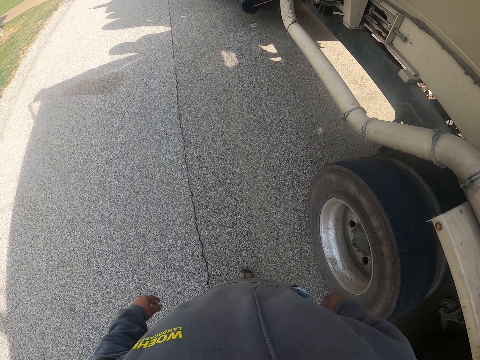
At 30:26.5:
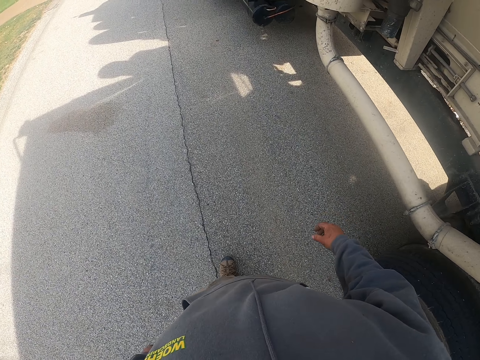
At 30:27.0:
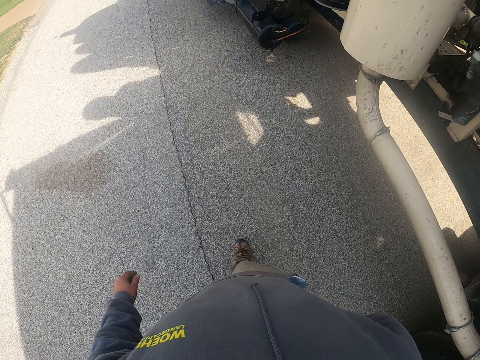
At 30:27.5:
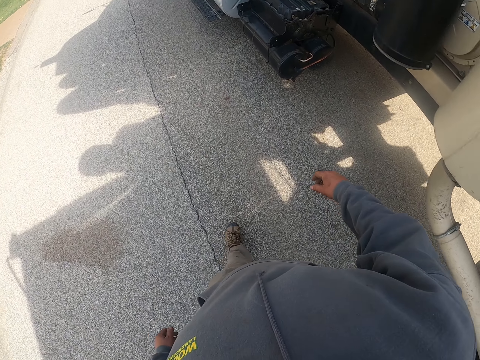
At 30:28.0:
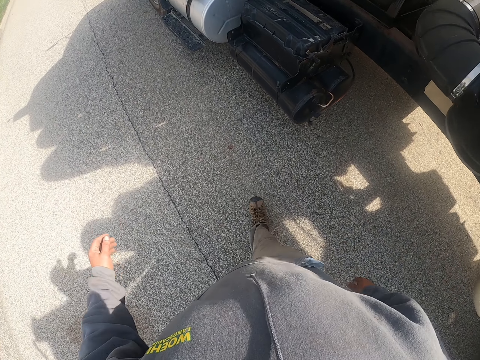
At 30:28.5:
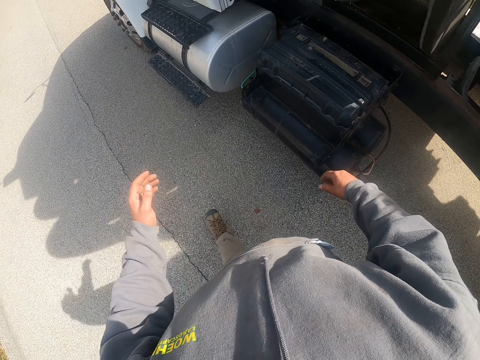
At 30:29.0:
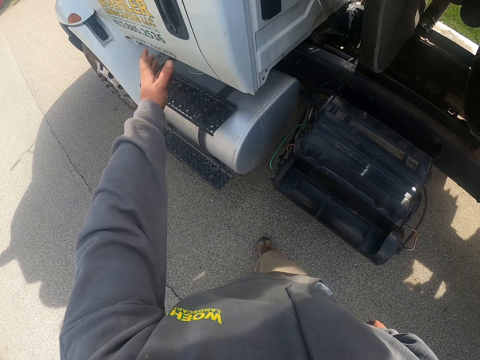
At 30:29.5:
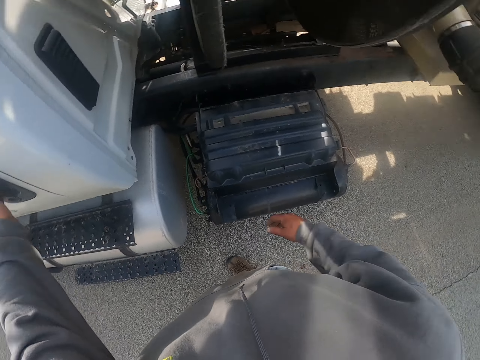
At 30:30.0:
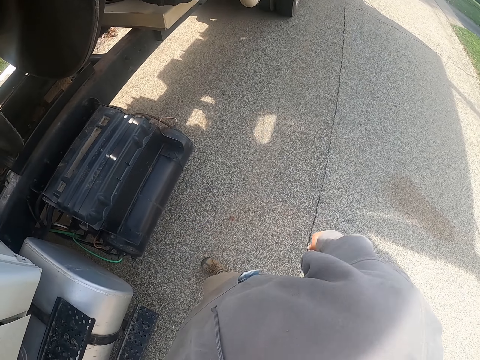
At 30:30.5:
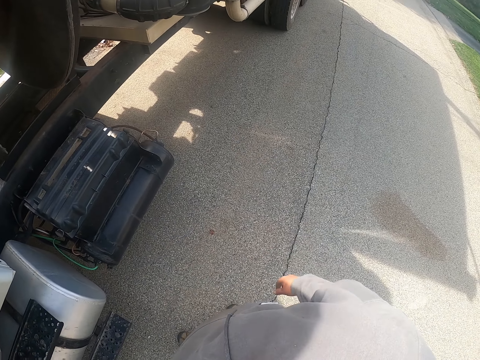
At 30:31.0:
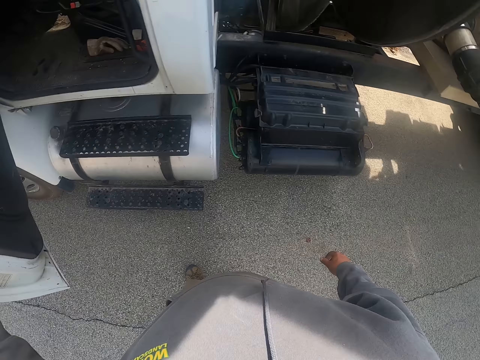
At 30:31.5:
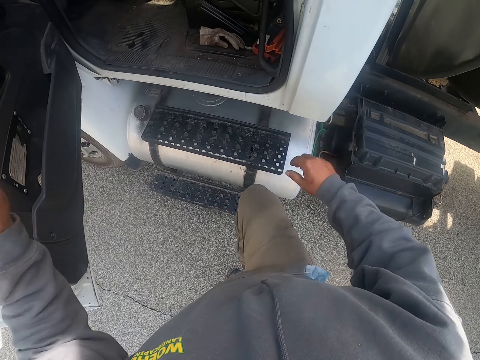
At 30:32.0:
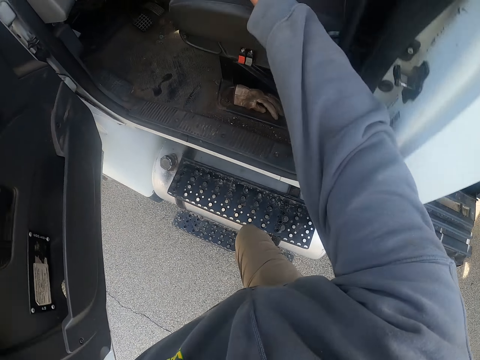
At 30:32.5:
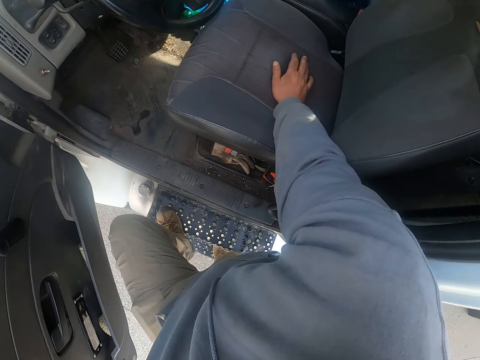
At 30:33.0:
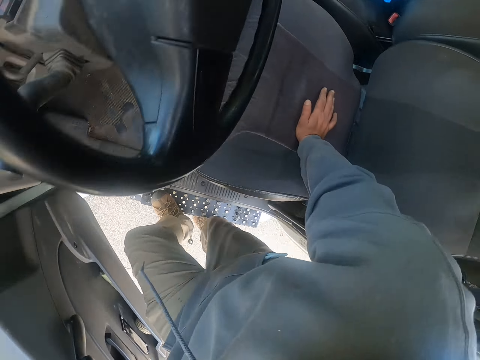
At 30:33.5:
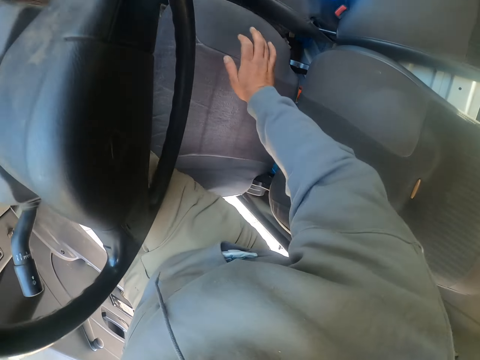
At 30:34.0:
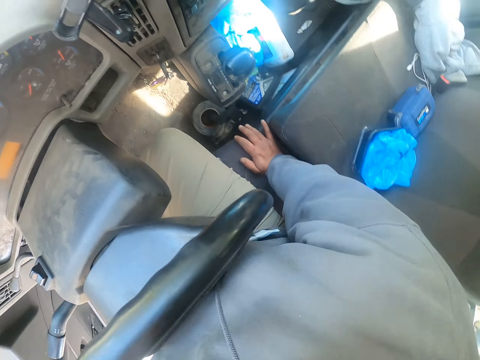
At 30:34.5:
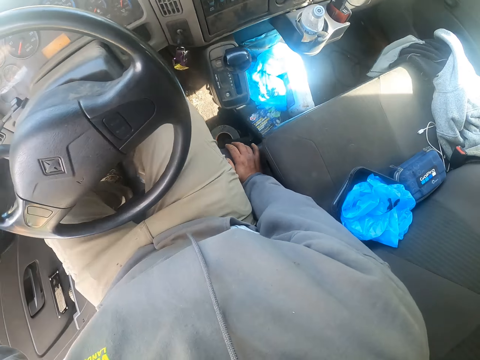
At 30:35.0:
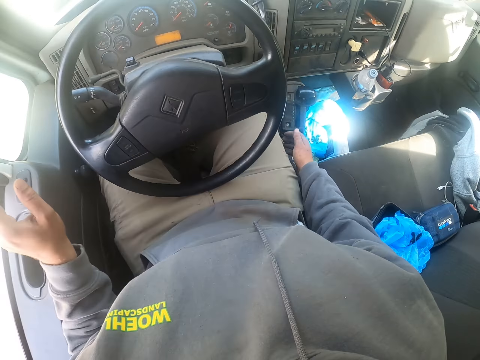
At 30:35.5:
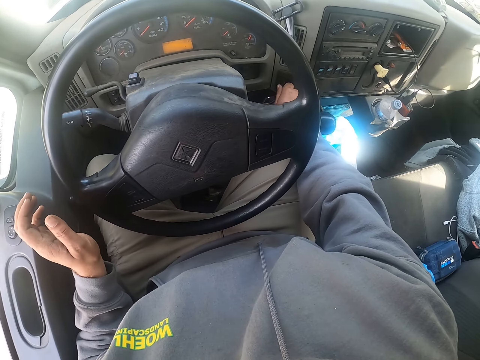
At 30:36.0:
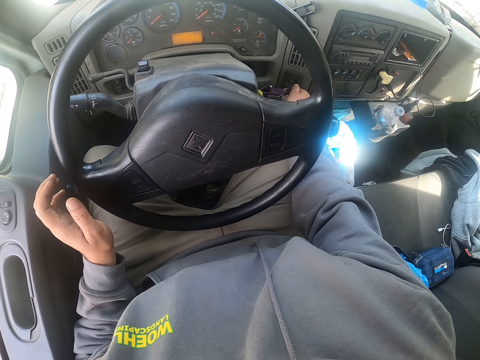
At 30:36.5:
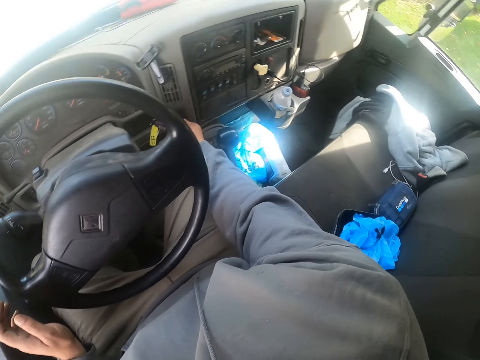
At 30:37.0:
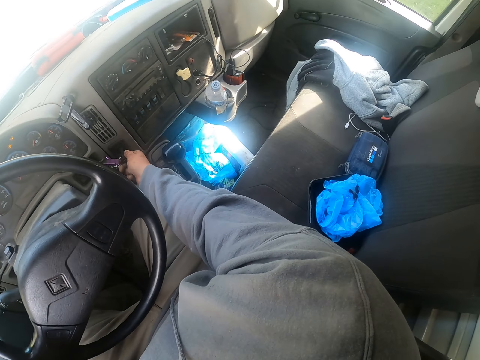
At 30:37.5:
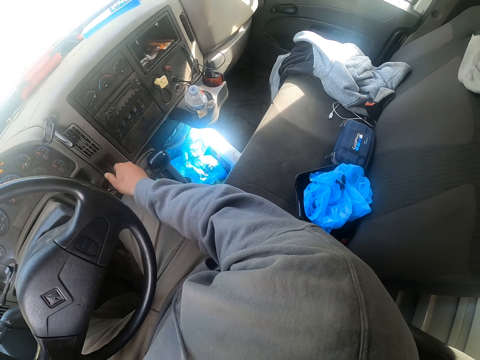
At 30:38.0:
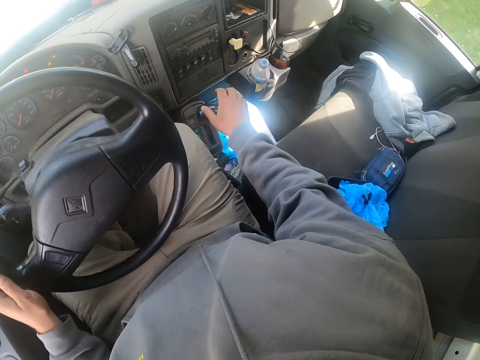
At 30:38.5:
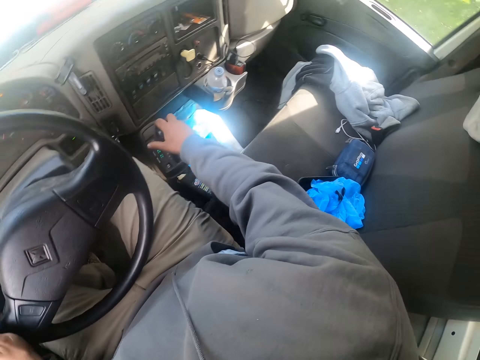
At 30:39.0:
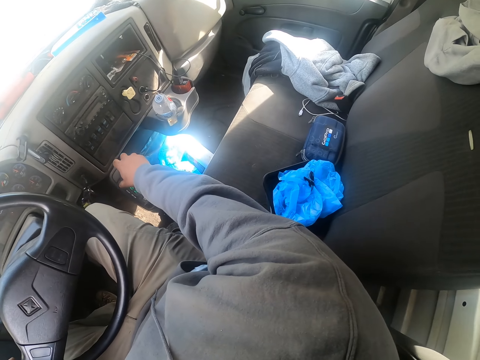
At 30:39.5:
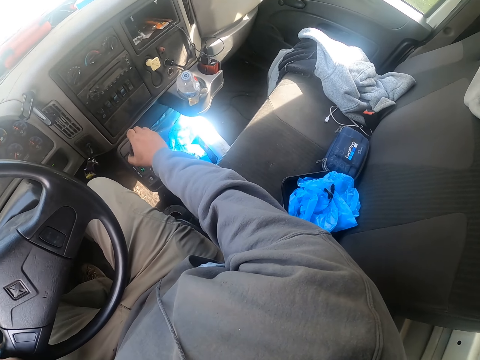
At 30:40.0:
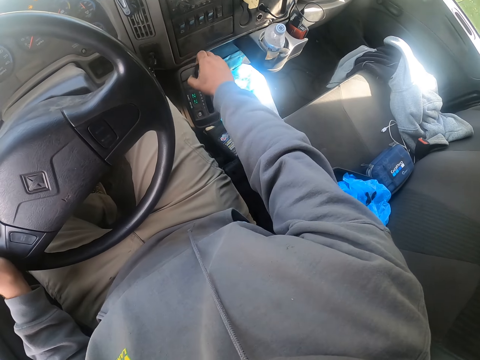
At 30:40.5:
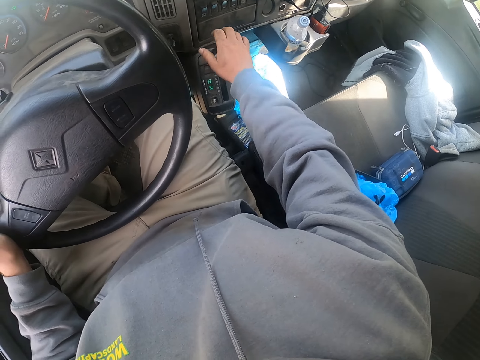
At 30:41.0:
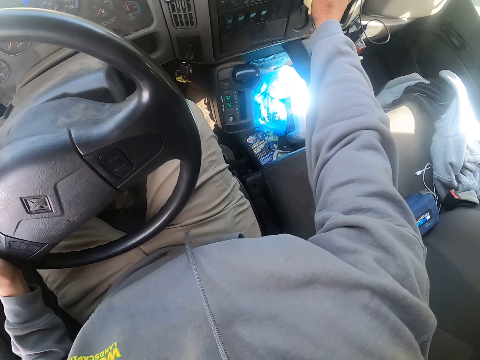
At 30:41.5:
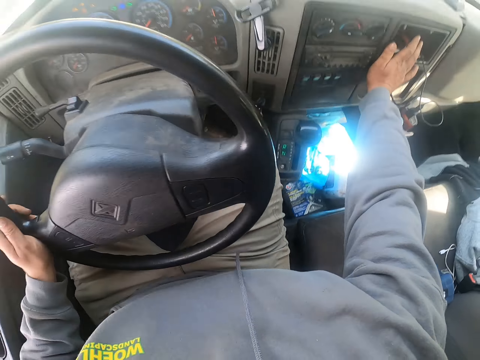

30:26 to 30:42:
The camera wearer opens the door of the truck. They get in the truck. They turn the truck key. They move the gear.

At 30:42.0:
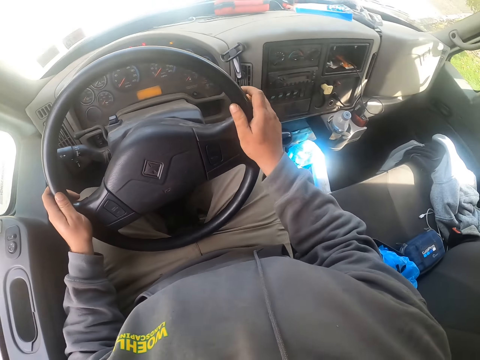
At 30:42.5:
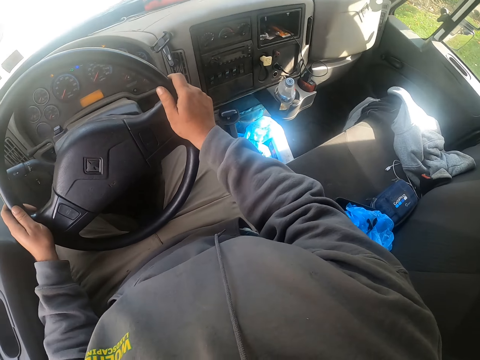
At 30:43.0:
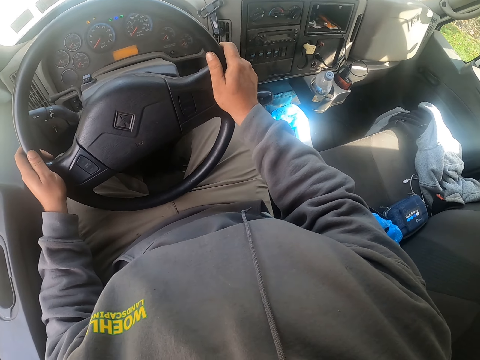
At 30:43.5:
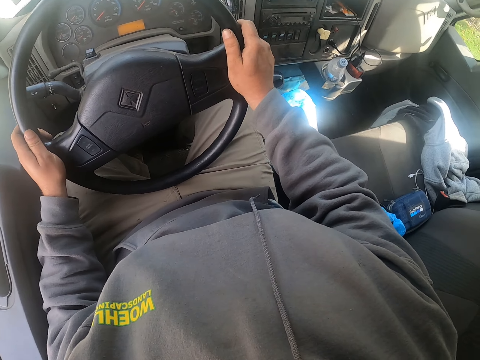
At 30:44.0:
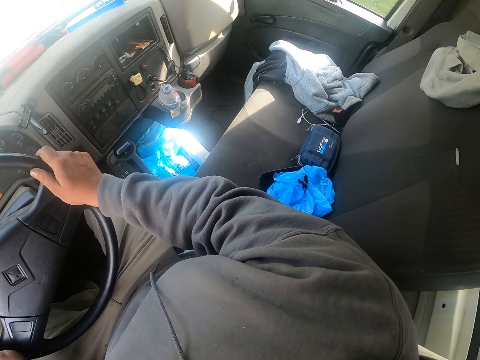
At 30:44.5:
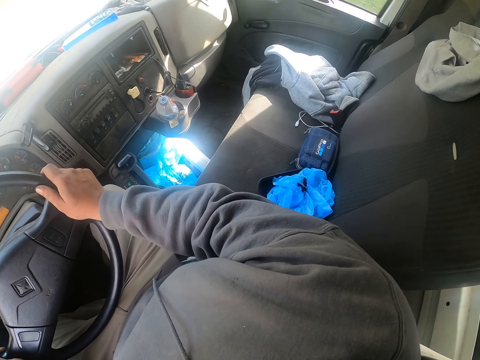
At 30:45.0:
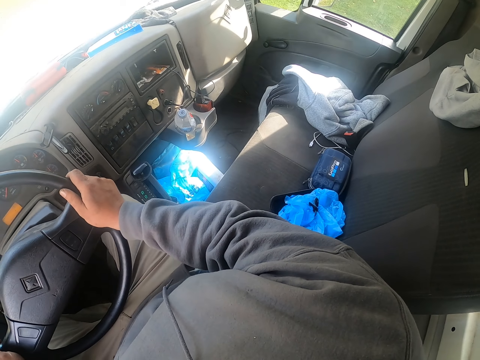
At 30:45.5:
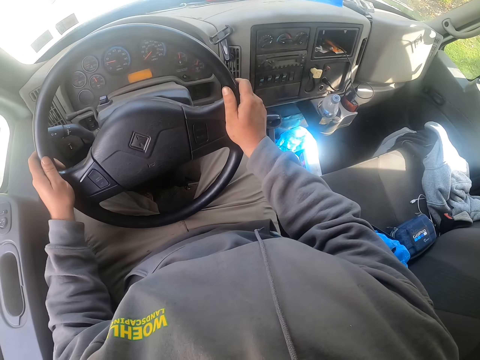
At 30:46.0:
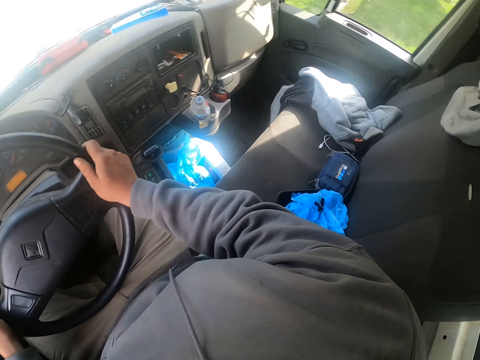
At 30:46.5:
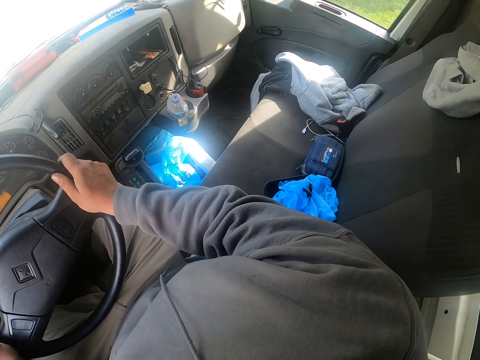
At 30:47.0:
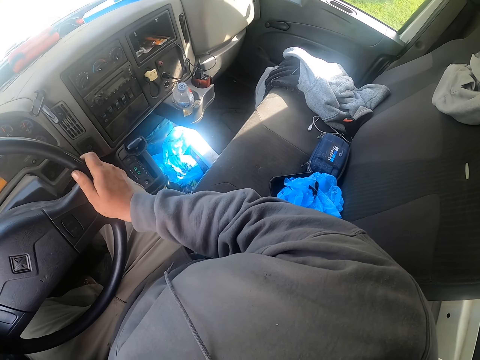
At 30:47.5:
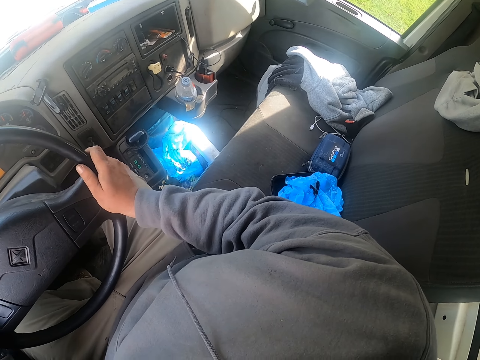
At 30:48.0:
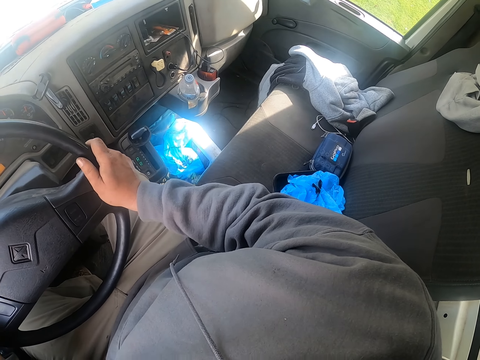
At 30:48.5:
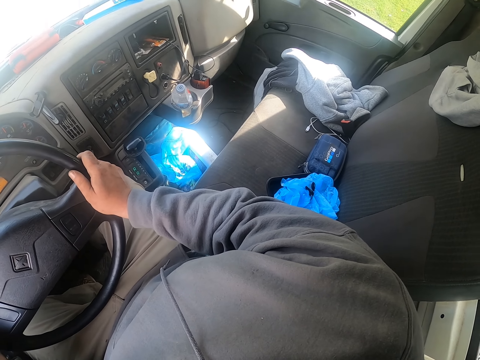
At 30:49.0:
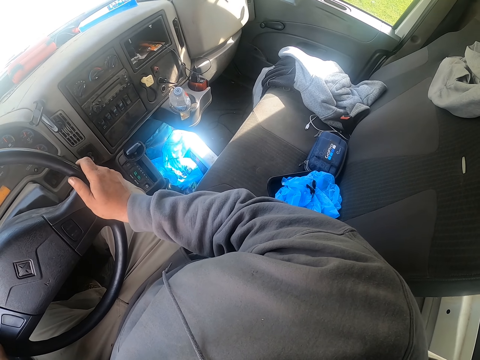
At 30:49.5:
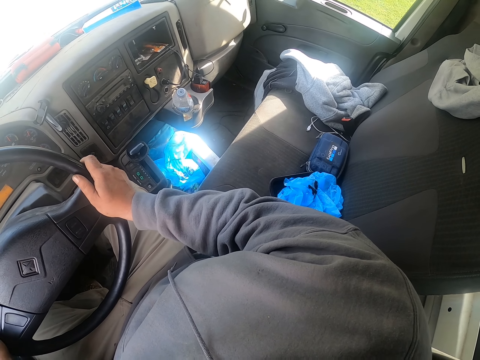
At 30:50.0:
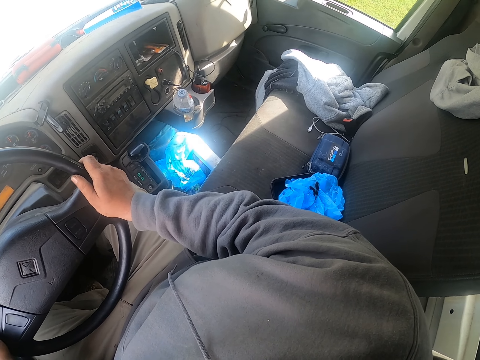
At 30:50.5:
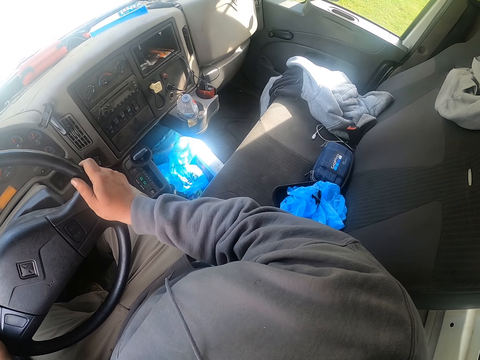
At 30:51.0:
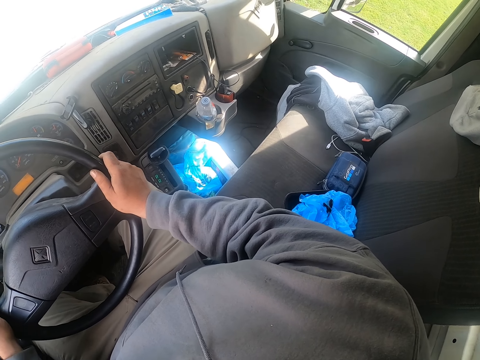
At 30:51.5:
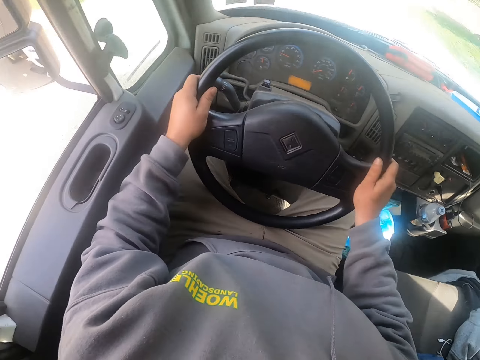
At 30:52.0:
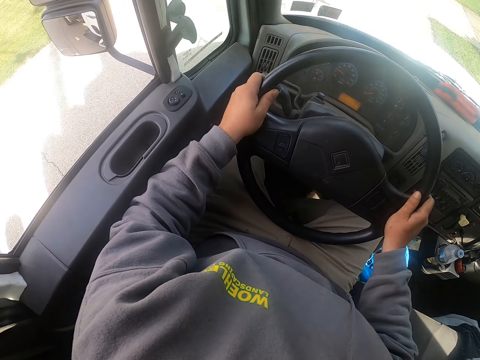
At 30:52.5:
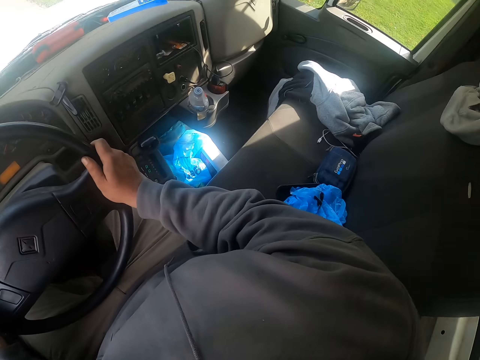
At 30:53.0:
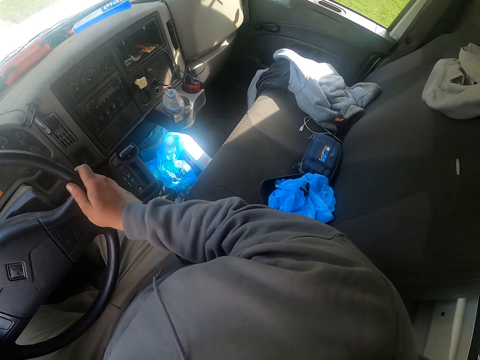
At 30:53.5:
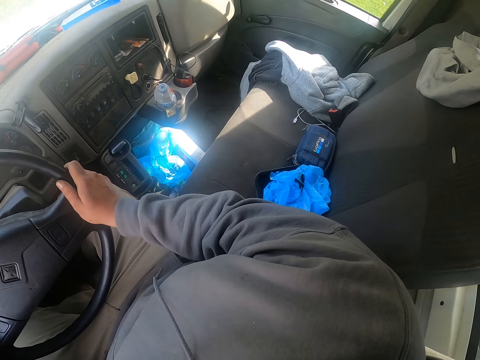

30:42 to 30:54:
The camera wearer puts hands on the steering. They drive the truck. They look from side to side.
